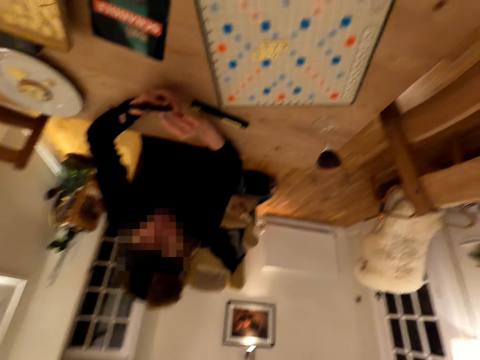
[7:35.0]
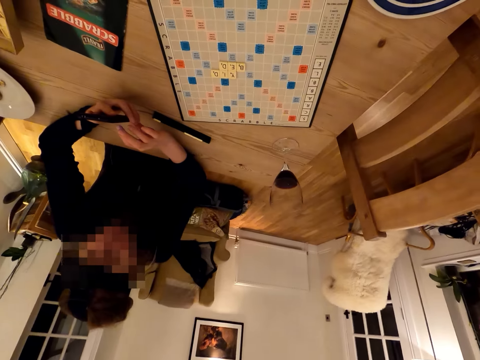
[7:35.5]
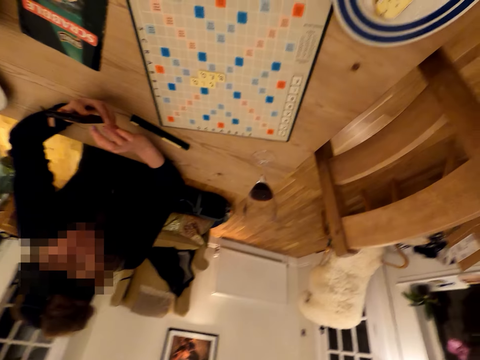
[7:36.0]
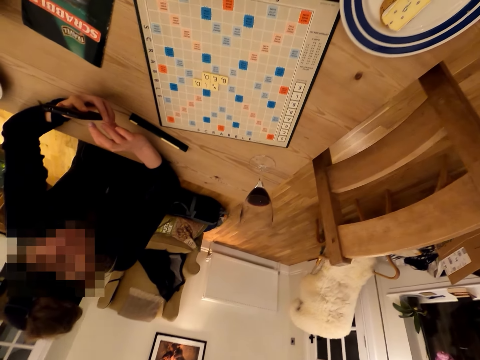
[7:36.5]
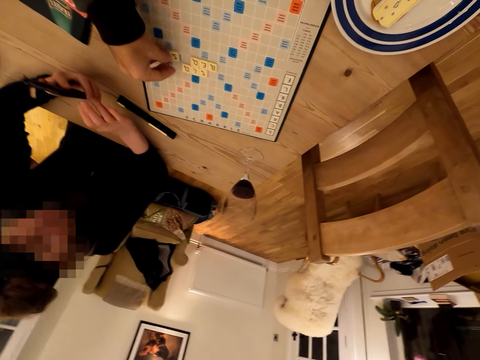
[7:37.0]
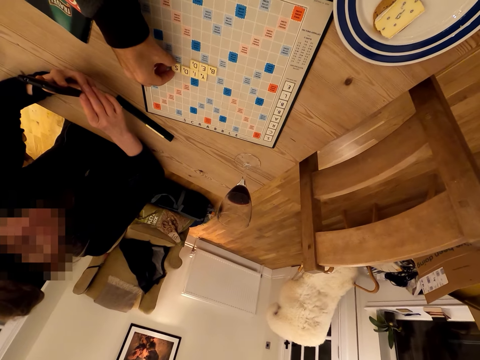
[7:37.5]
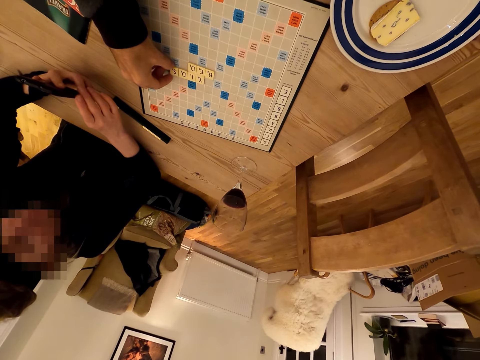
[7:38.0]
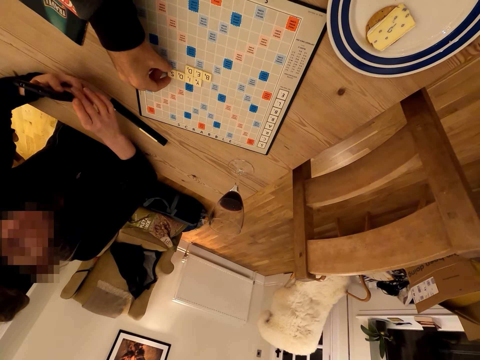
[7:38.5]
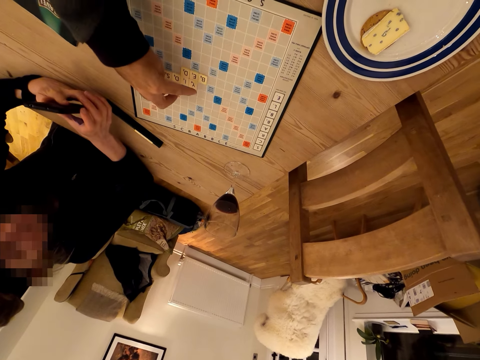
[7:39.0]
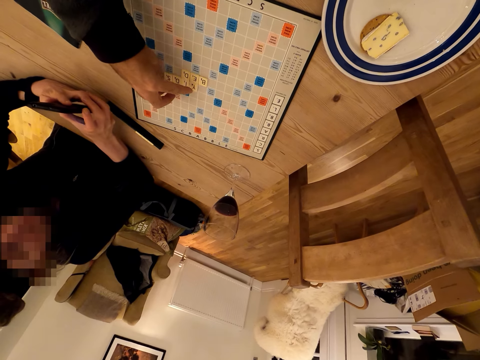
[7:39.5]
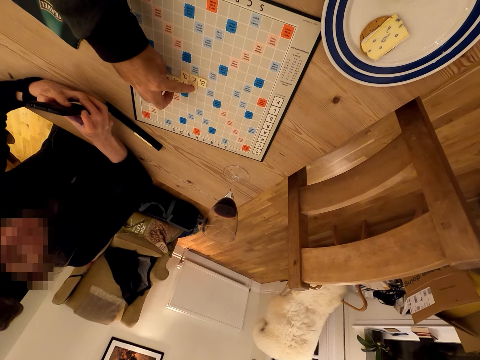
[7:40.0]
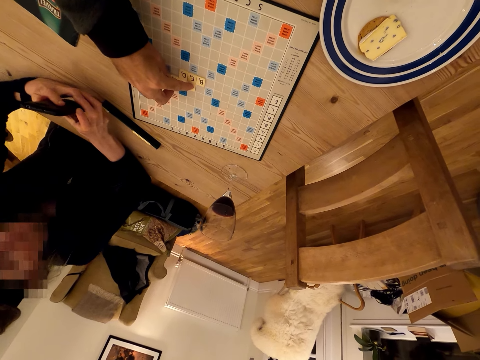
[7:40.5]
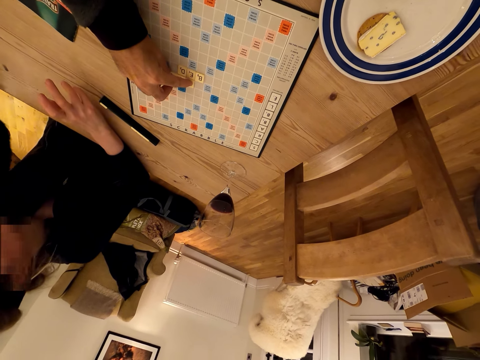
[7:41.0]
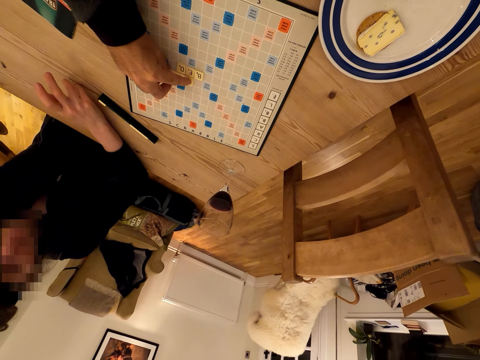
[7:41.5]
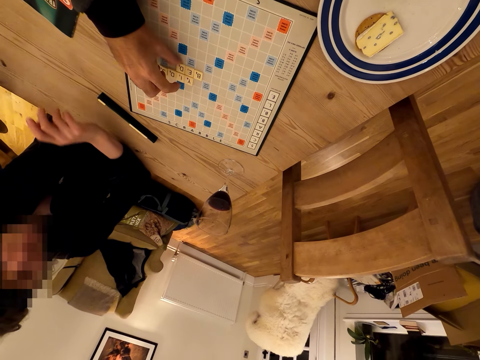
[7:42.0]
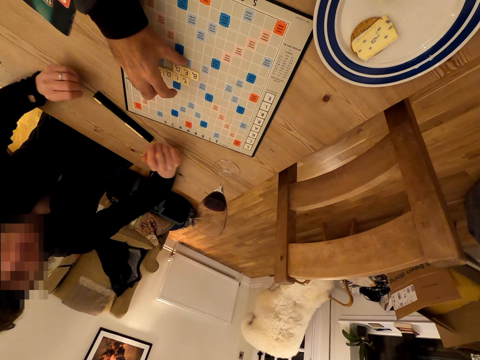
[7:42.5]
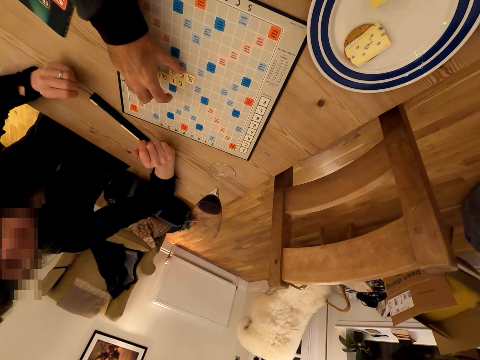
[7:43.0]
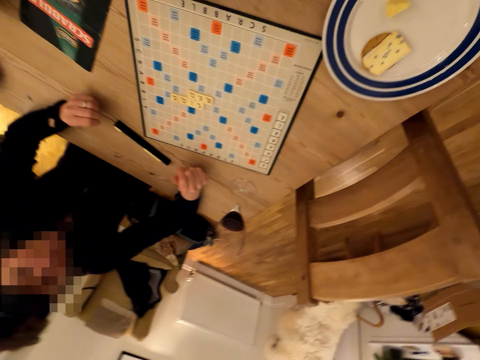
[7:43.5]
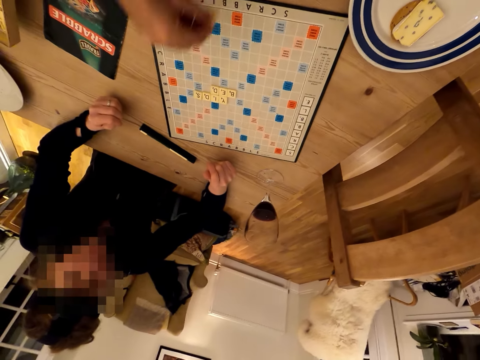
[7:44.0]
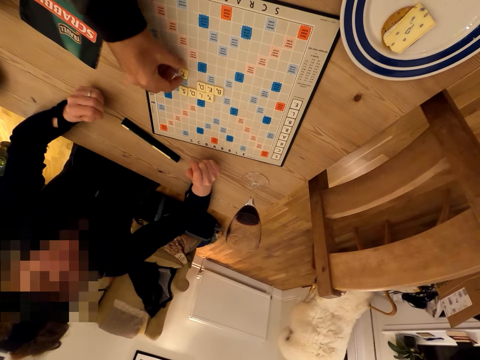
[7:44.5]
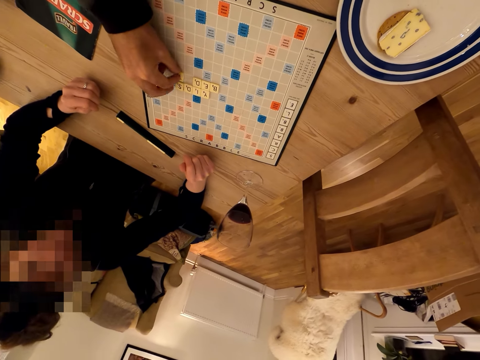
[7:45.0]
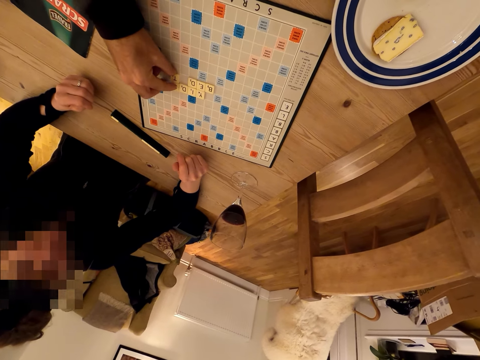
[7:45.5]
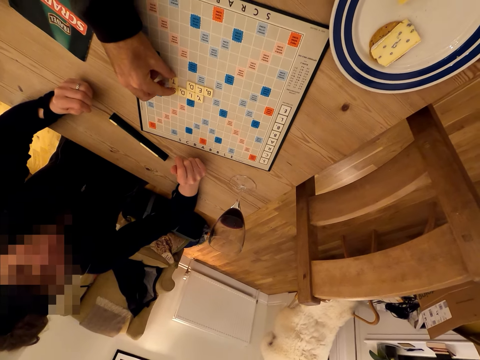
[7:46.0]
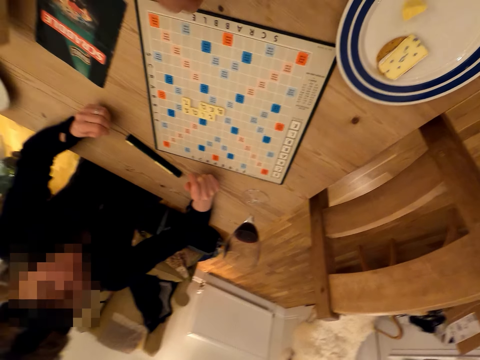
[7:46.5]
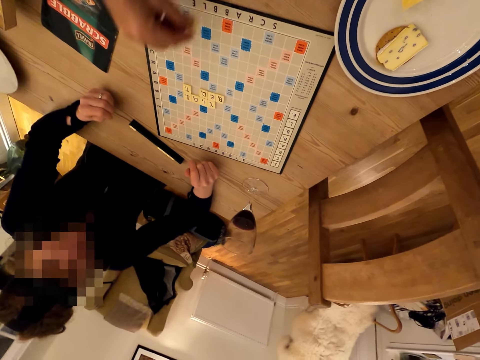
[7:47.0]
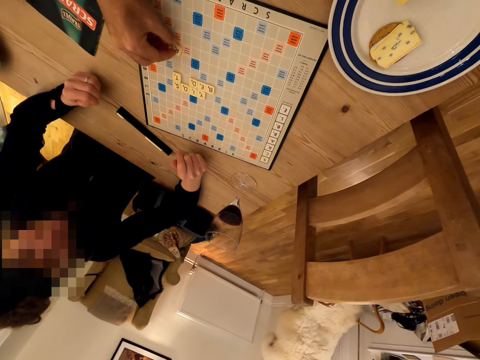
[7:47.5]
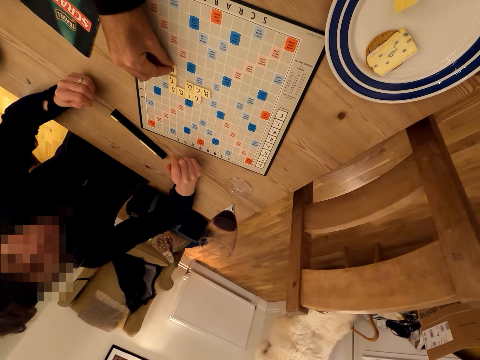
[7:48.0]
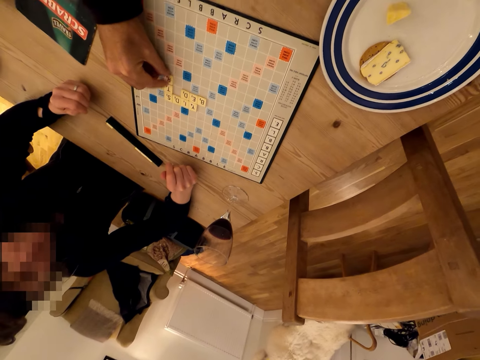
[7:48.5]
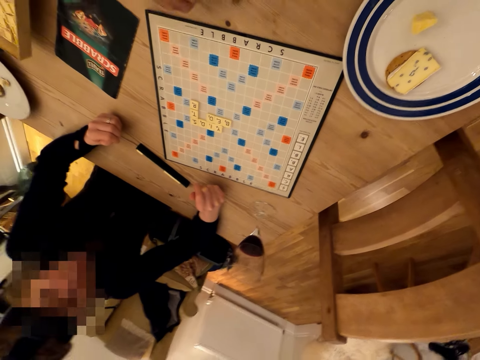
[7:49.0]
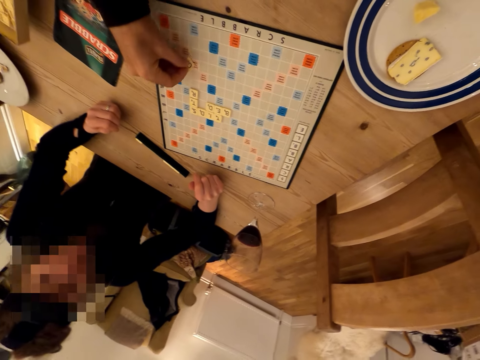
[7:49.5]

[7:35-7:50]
The camera wearer plays the carcassonne game. A woman places the phone on the table. The camera wearer plays the game.

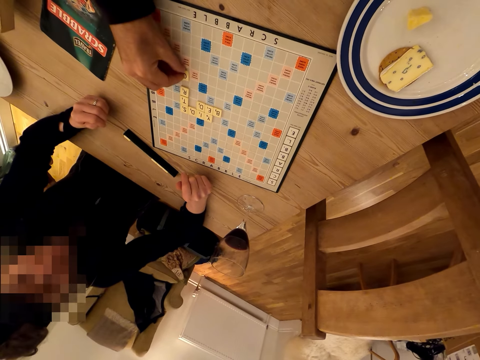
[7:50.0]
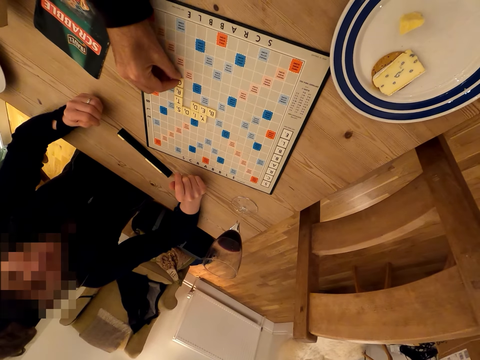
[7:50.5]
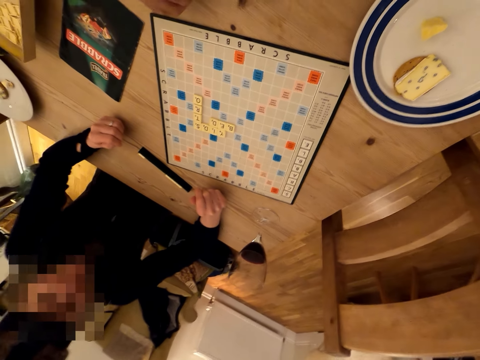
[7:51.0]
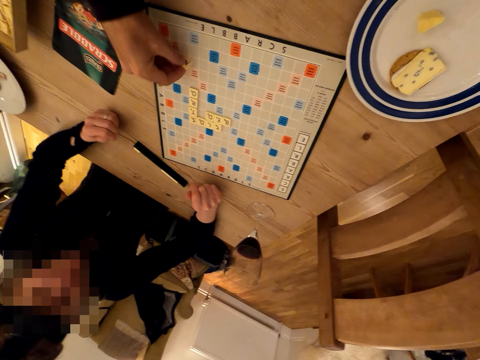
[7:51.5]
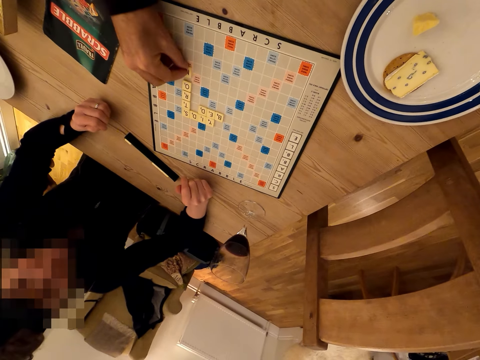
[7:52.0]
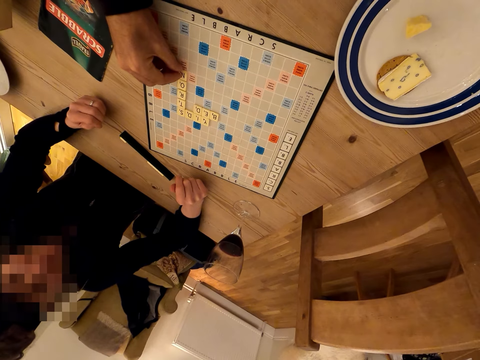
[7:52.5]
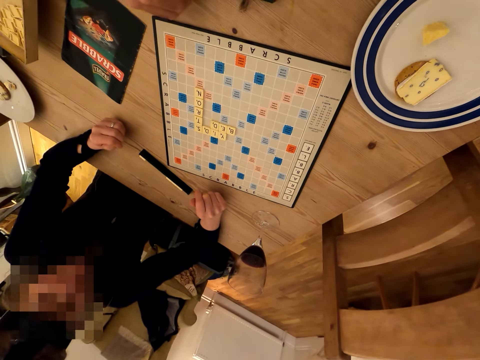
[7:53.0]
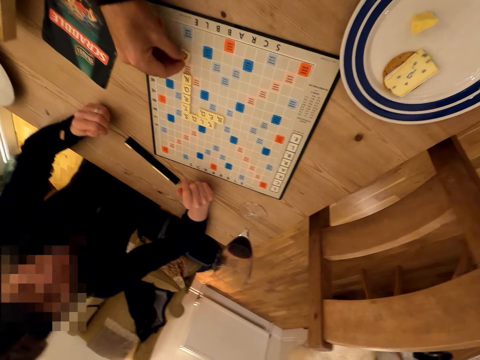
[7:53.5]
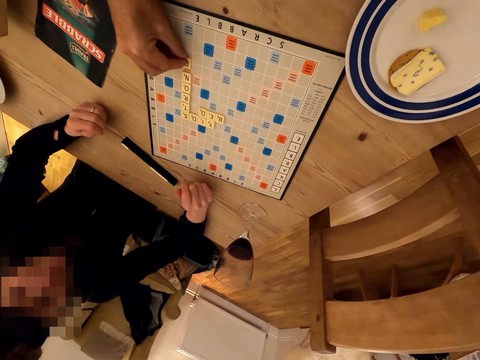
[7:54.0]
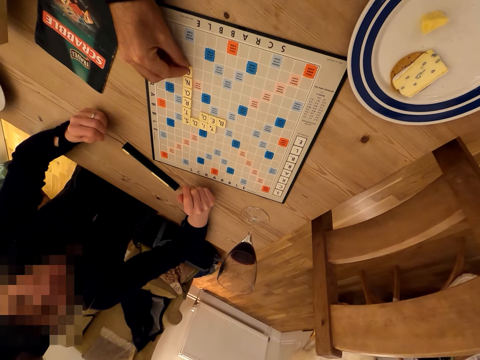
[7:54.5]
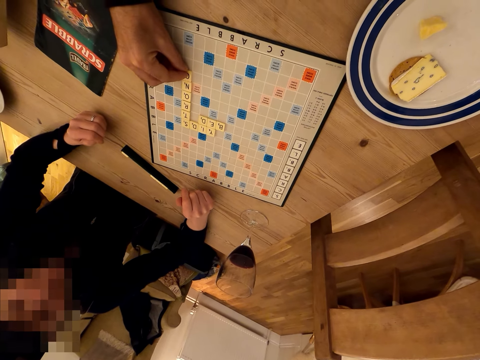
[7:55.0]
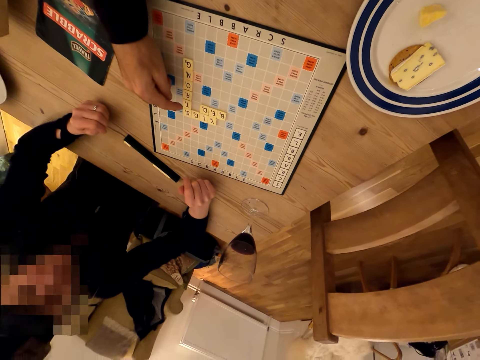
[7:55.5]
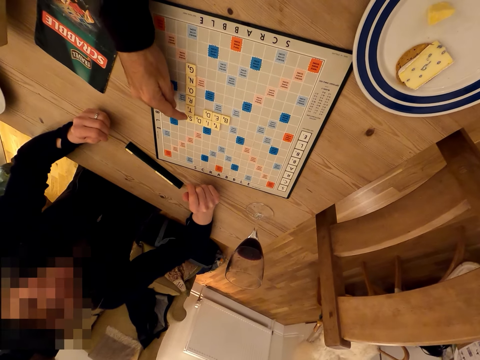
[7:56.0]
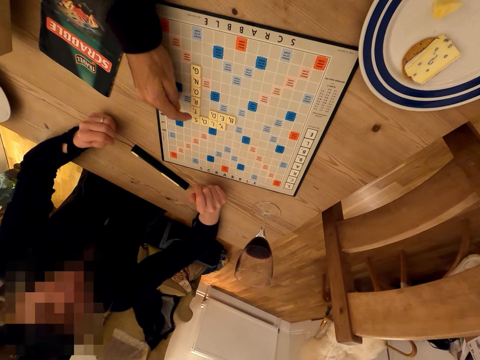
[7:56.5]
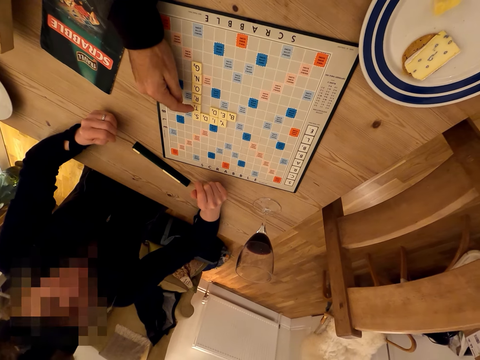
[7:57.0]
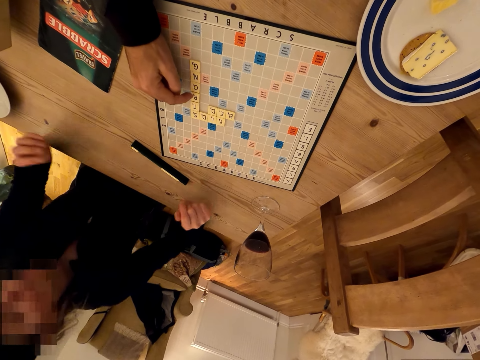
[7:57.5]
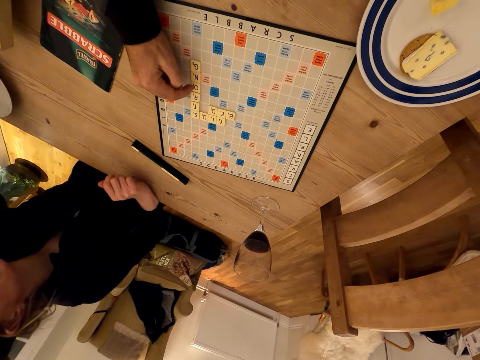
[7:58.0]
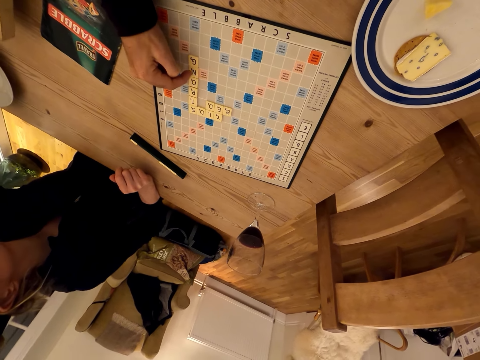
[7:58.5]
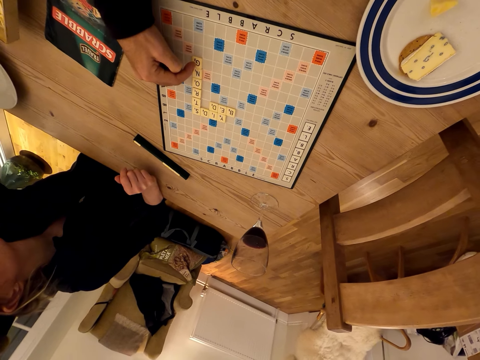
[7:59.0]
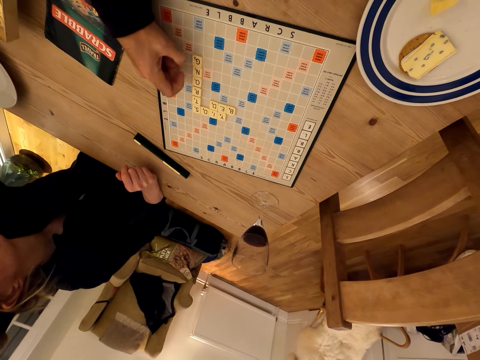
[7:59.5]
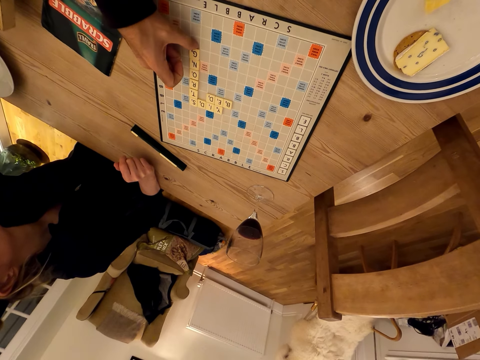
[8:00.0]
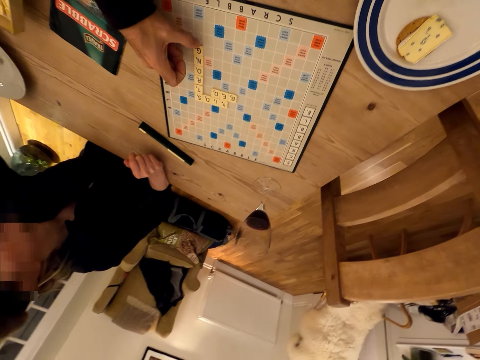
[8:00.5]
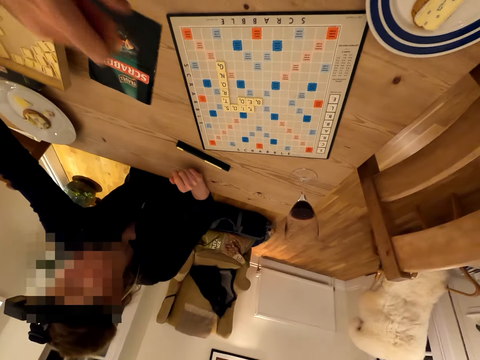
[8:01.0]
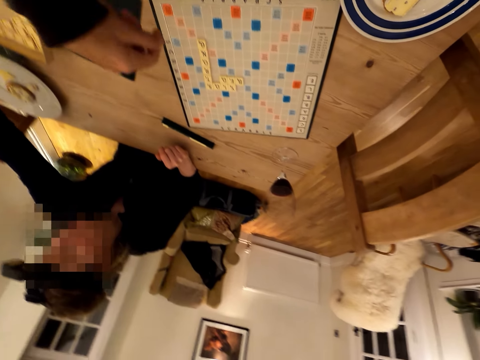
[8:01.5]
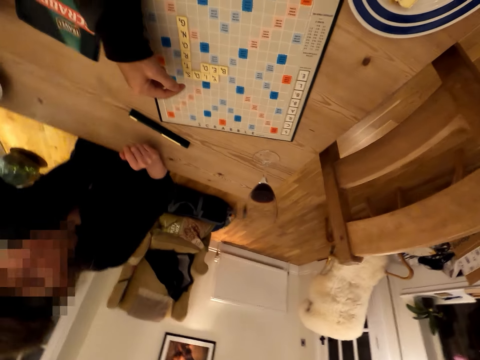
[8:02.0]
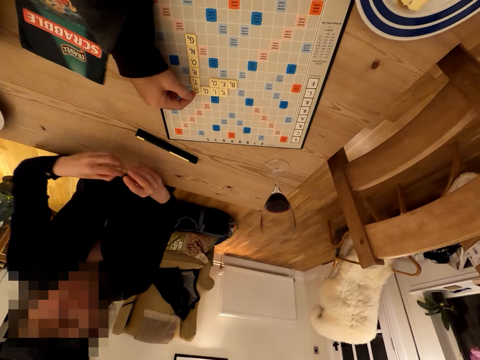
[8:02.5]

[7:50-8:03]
A woman picks up a scrabble letter.
